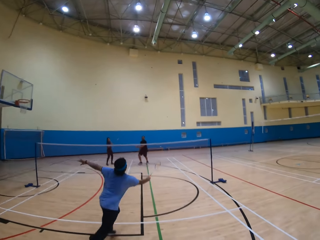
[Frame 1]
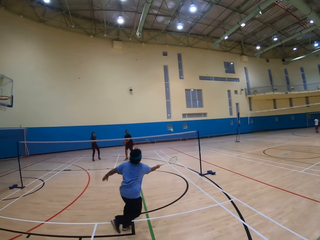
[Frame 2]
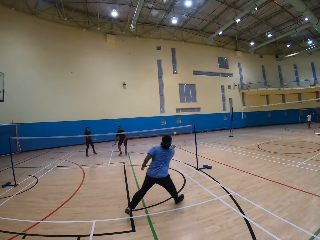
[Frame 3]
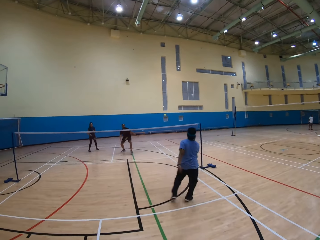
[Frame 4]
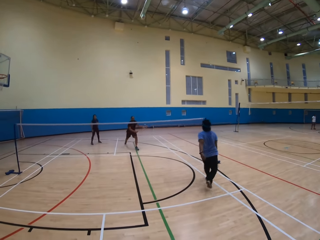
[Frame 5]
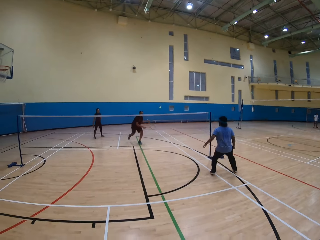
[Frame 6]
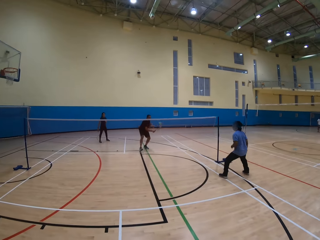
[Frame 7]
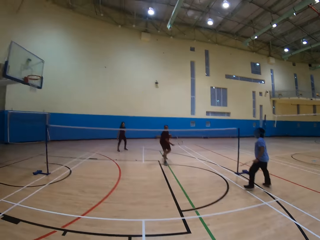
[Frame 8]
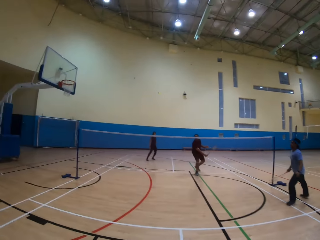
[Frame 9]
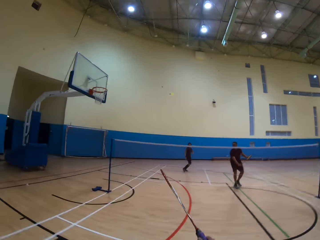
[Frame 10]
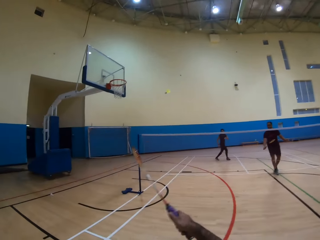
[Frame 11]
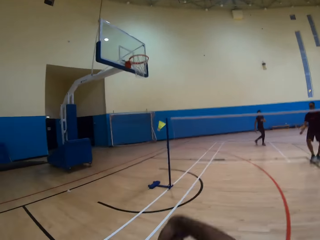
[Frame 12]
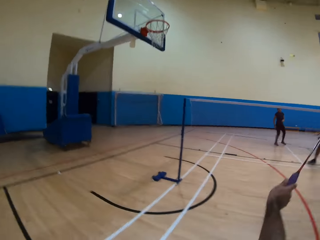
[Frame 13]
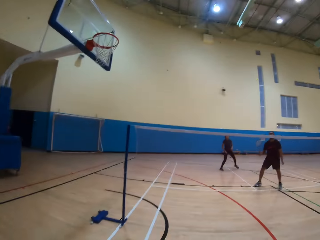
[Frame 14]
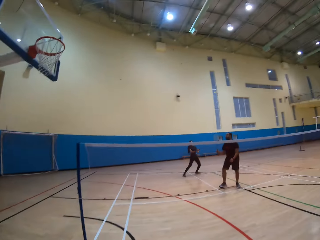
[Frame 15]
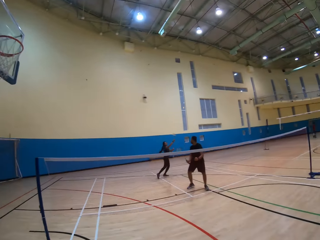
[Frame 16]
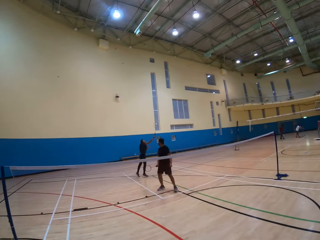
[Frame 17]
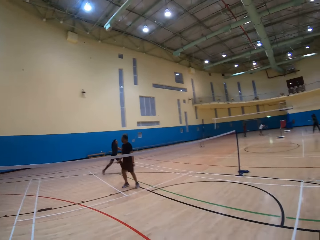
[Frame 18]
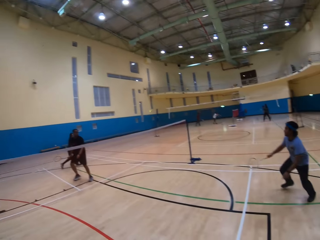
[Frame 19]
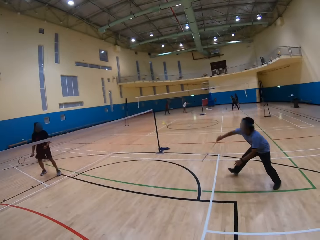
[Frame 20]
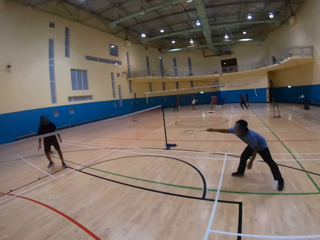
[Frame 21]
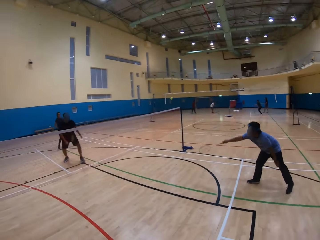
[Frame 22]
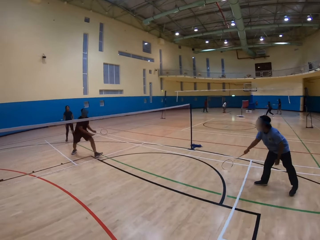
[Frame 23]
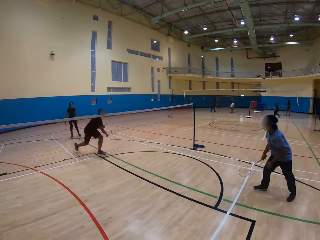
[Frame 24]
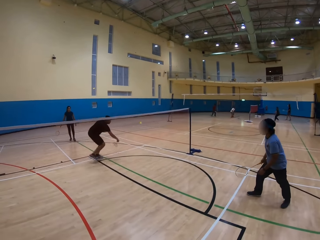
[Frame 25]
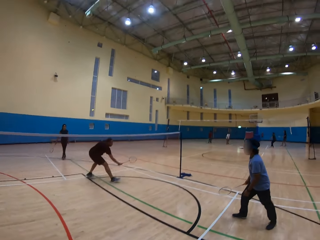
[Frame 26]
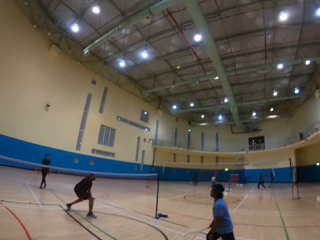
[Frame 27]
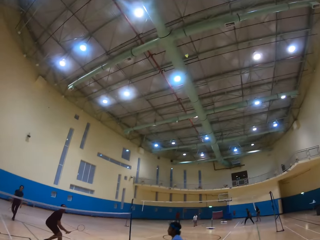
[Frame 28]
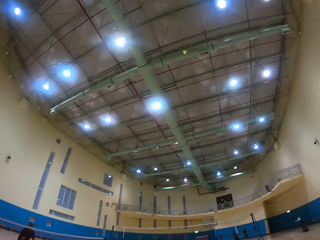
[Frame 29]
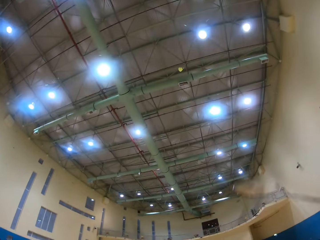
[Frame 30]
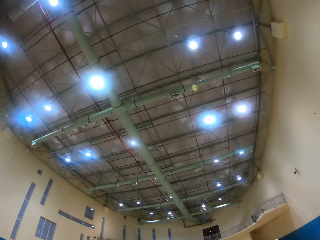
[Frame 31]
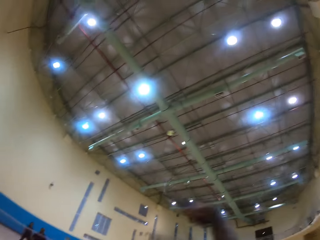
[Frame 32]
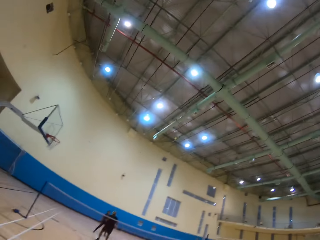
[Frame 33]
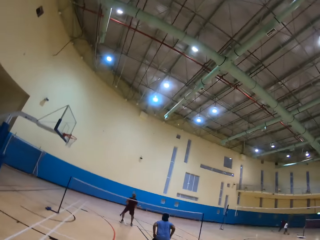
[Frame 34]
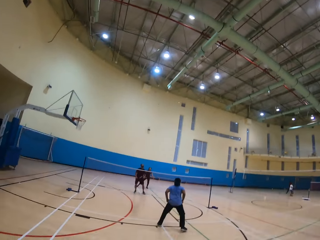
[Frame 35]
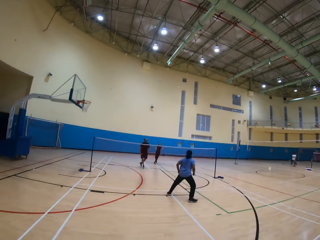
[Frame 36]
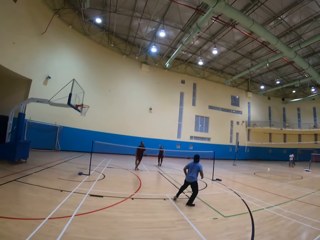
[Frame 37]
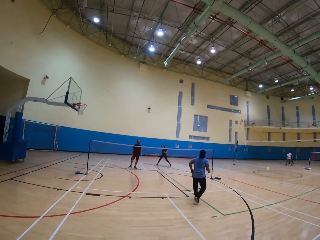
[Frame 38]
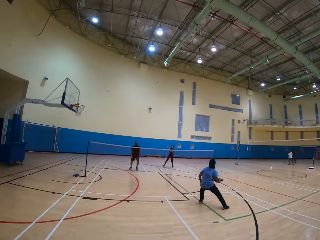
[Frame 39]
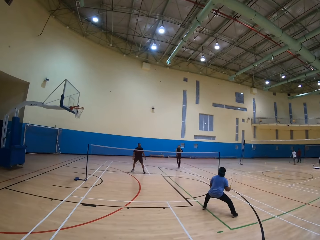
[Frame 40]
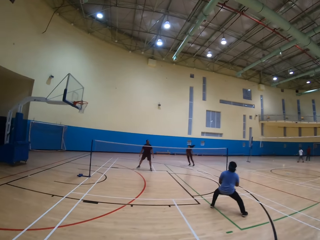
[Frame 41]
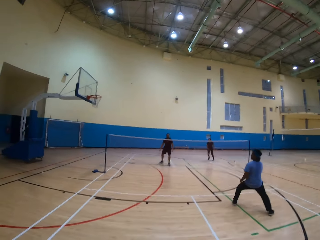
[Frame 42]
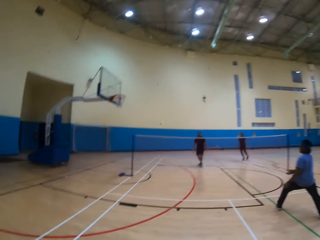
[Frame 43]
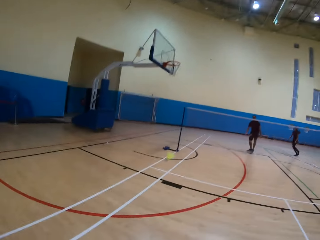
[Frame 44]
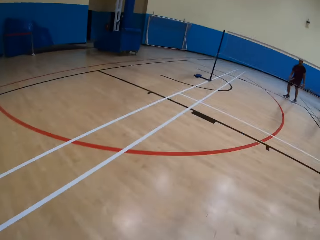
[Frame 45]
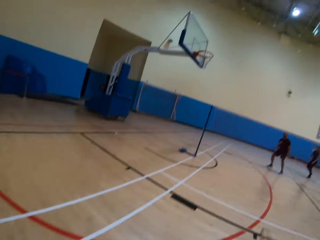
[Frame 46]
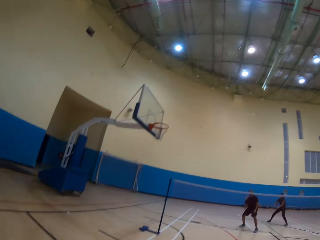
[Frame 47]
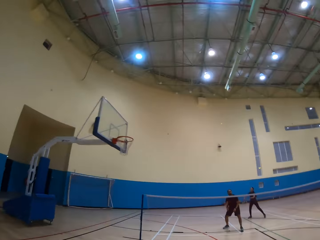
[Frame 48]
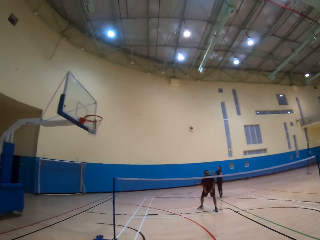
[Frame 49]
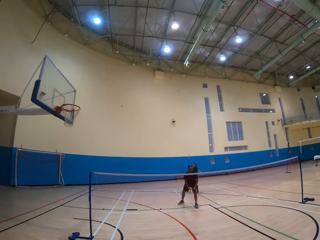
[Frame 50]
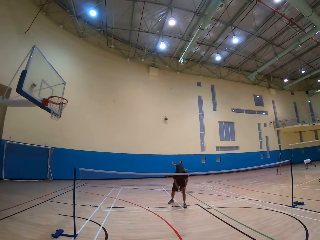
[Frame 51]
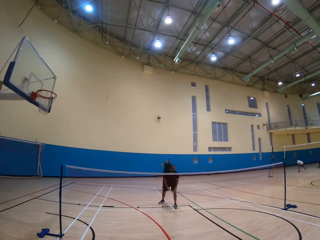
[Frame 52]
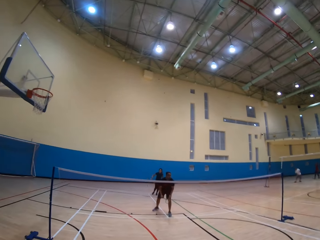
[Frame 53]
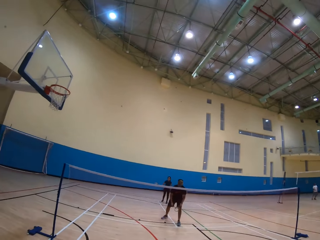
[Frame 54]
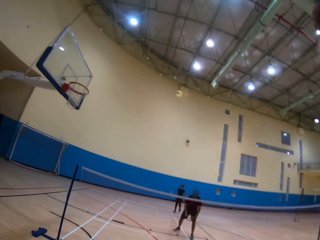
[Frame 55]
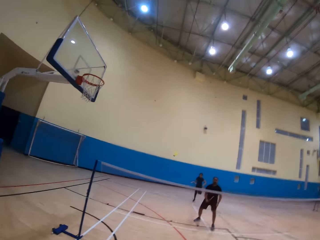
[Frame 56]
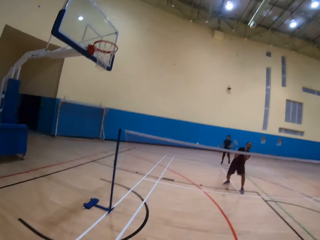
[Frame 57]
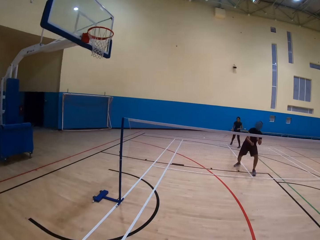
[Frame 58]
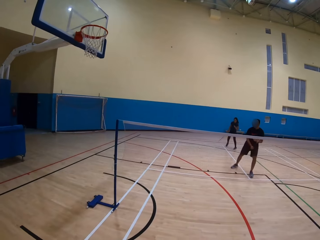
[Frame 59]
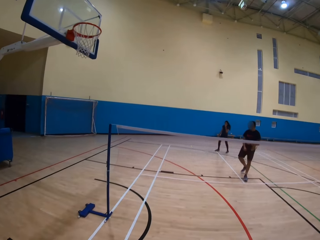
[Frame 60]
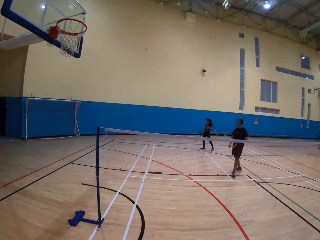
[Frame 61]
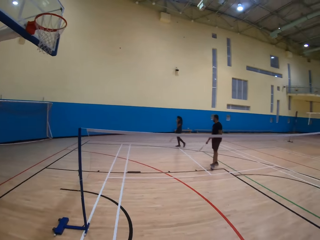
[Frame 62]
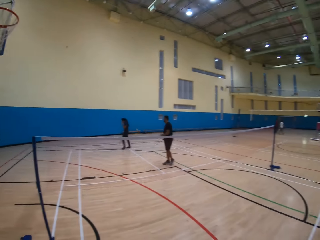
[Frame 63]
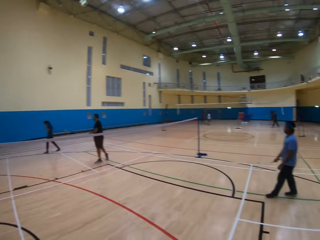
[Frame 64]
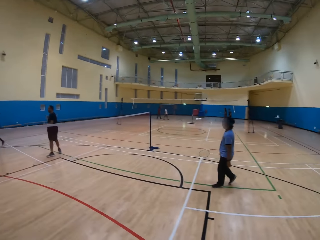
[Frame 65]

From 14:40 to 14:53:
A woman hits the shuttlecock. The woman plays the game. A man hits the shuttlecock. The man plays the game. Another man hits the shuttlecock. The other man plays the game. The camera wearer hits the shuttlecock. They play the game. The woman plays the game. The woman hits the shuttlecock. The first man plays the game. The first man hits the shuttlecock. The other man hits the shuttlecock. The other man plays the game. The camera wearer looks around. They hit the shuttlecock. The first man plays the game. The woman hits the shuttlecock. The woman plays the game. The camera wearer hits the shuttlecock. They play the game. The woman hits the shuttlecock. The woman moves around. The camera wearer plays the game. They hit the shuttlecock.

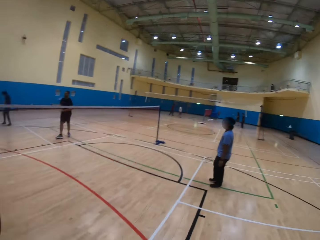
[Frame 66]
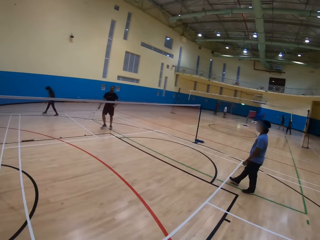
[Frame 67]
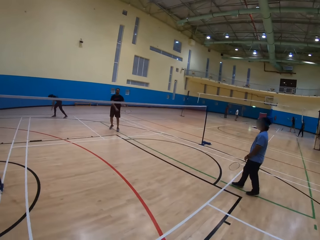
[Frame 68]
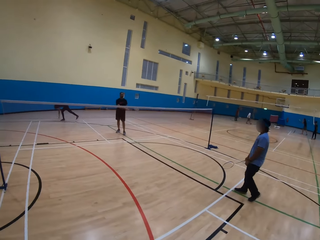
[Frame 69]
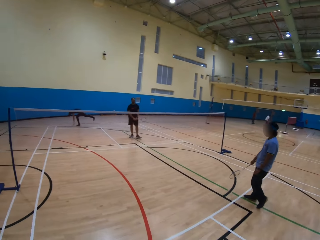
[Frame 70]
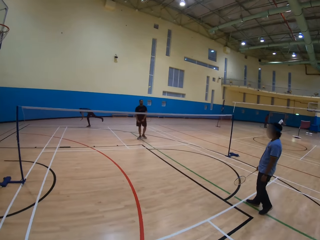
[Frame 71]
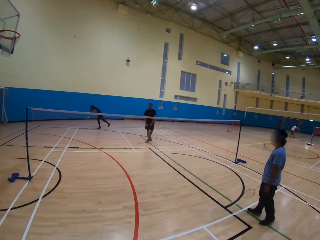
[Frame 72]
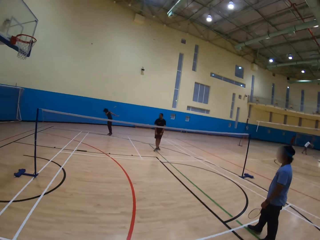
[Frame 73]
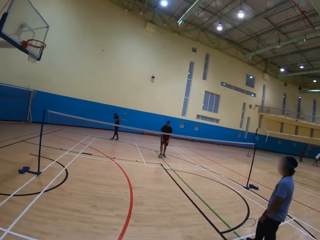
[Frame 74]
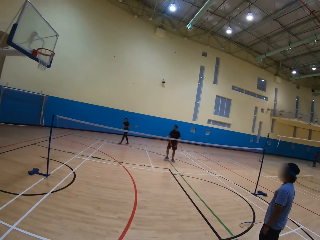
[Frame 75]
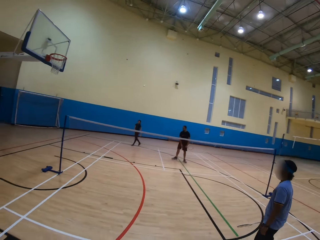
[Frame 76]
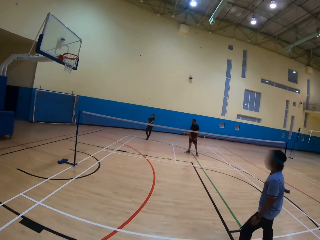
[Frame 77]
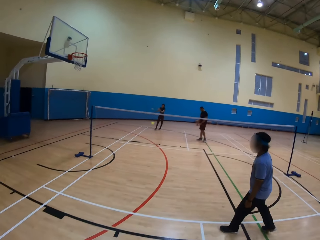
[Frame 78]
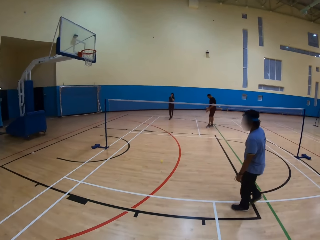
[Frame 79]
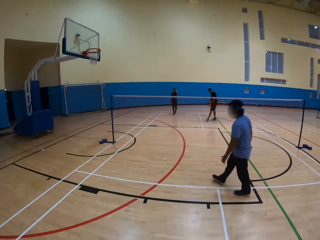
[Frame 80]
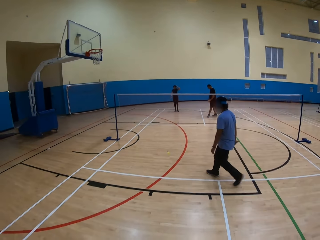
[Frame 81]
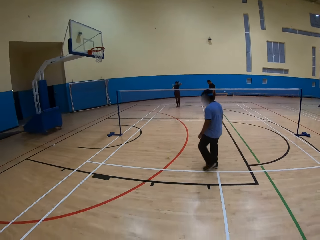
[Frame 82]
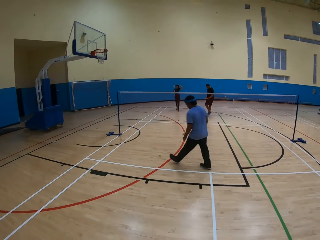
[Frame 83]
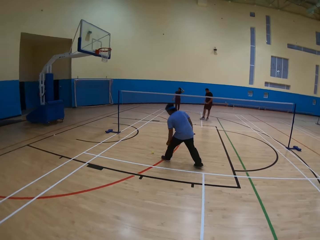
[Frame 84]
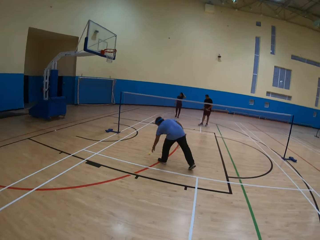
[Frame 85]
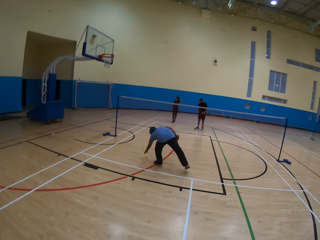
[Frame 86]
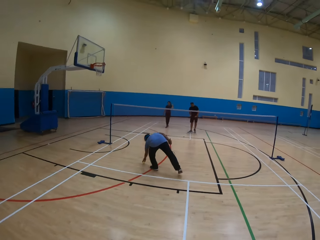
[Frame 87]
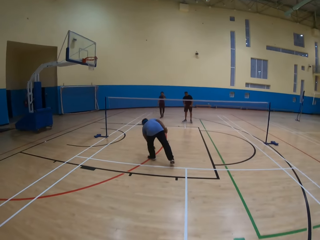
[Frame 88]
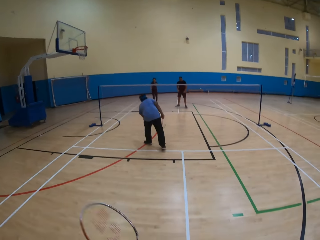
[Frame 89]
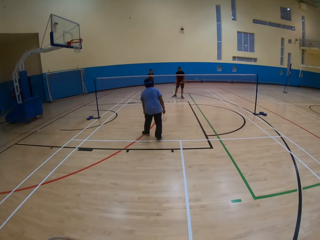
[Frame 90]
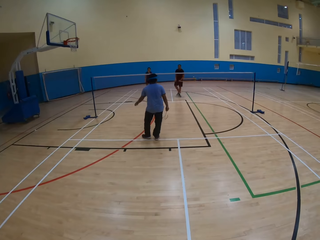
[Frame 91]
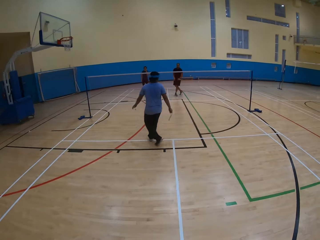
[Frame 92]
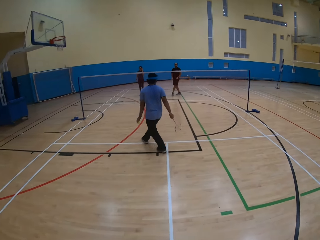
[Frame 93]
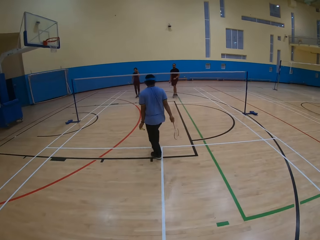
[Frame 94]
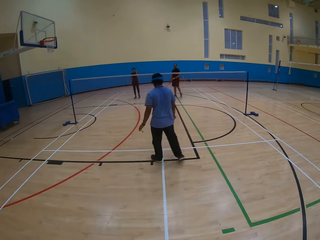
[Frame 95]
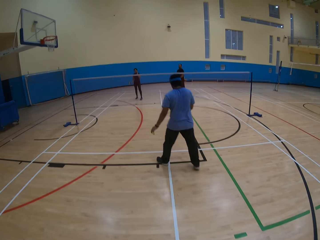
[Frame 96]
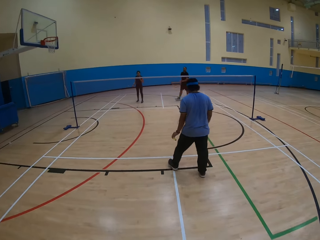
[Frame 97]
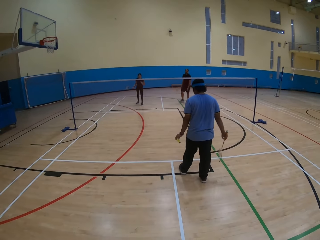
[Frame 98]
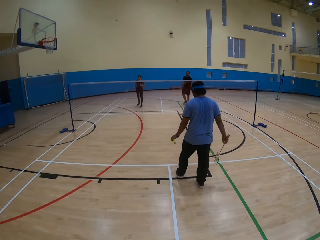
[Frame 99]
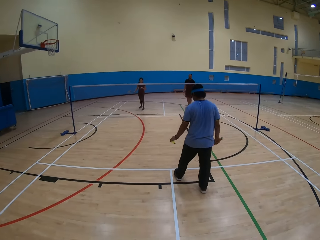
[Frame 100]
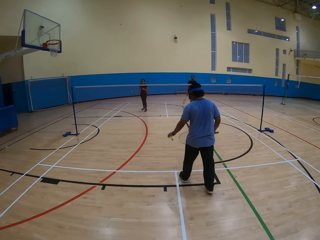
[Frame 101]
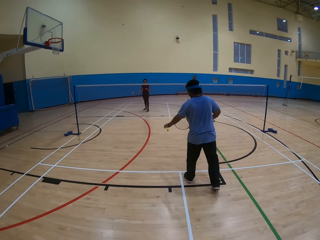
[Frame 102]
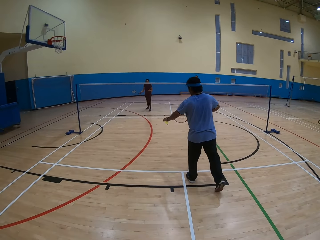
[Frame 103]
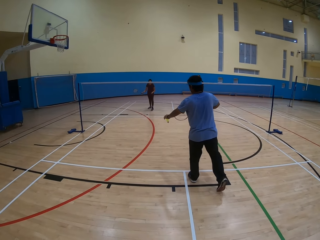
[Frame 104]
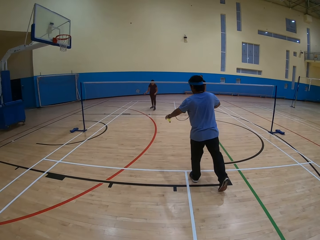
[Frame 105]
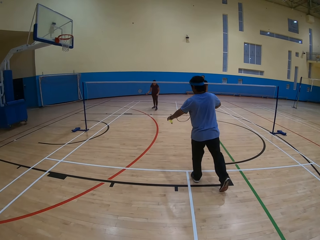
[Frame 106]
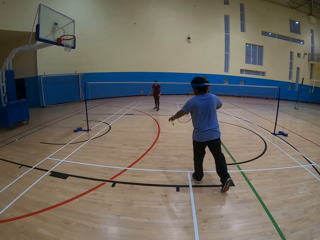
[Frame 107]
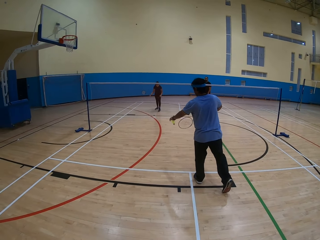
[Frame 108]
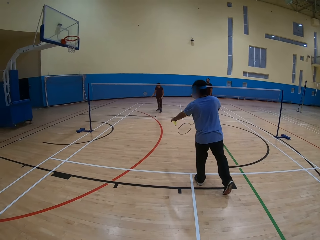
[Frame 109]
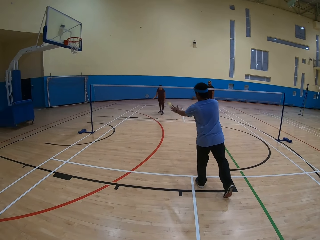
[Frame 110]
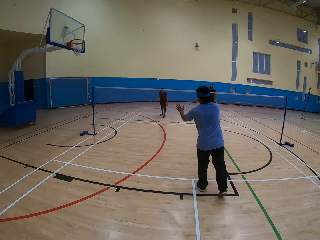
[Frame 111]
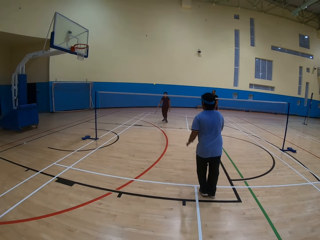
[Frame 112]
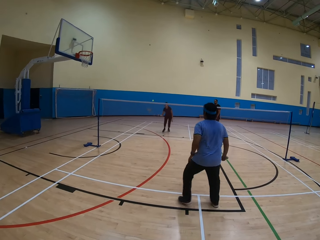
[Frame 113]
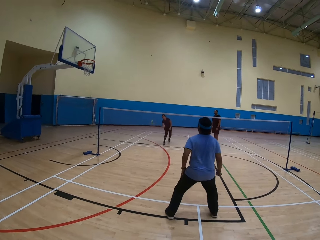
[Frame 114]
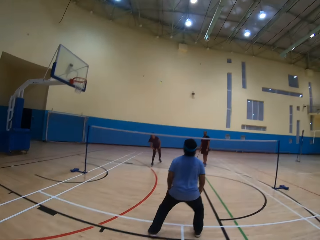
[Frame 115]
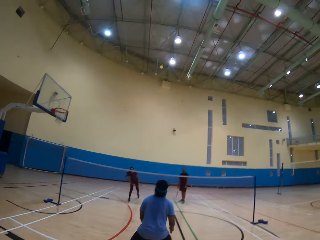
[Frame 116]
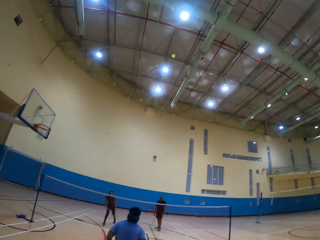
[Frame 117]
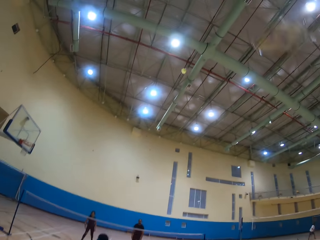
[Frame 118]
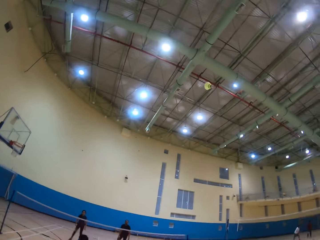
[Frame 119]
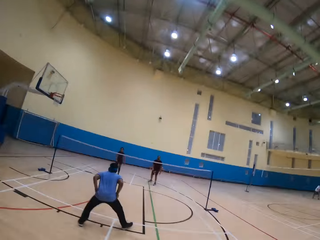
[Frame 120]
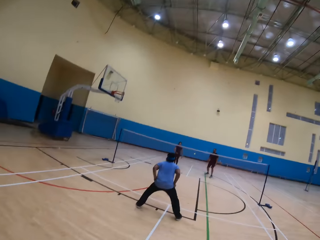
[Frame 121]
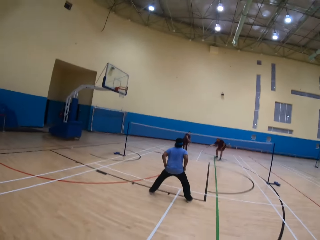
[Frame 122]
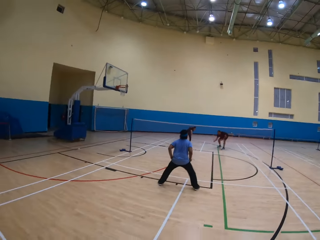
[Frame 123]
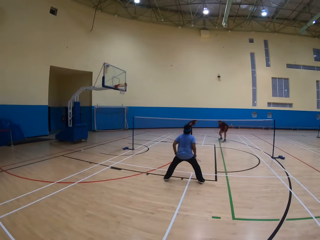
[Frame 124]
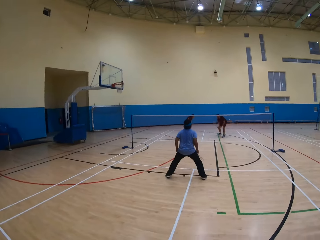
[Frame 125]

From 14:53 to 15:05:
A man moves around. The camera wearer looks around the playing ground. A woman plays the game. The woman picks the shuttlecock on the ground. The woman hits the shuttlecock. The man moves around. Another man picks the shuttlecock on the ground. The first man moves backward. The other man hits the shuttlecock. The first man plays the game. The woman hits the shuttlecock. The woman plays the game. The camera wearer hits the shuttlecock.
